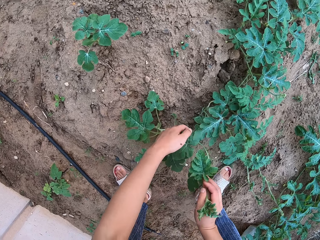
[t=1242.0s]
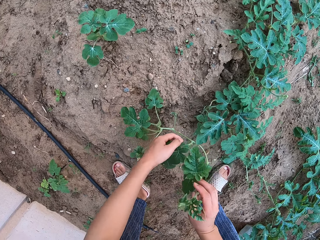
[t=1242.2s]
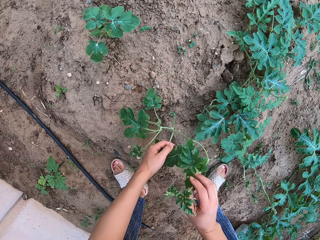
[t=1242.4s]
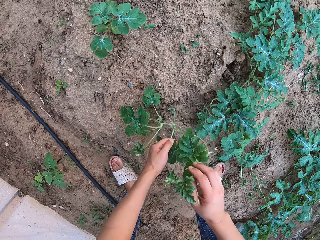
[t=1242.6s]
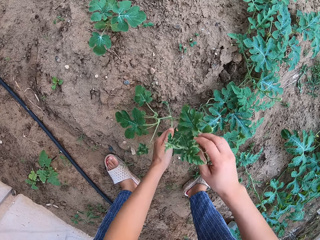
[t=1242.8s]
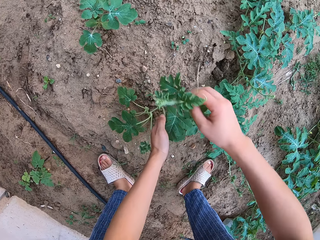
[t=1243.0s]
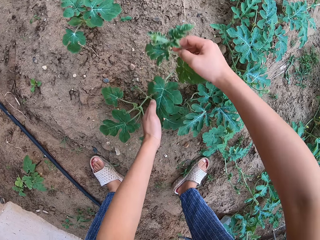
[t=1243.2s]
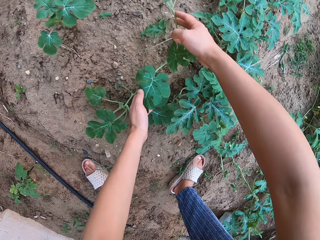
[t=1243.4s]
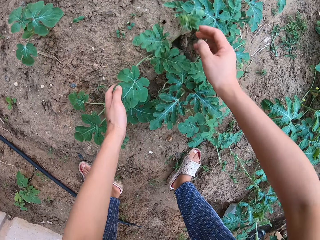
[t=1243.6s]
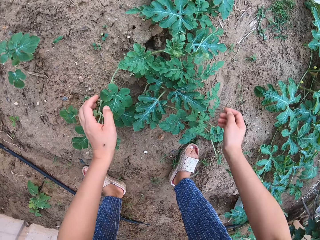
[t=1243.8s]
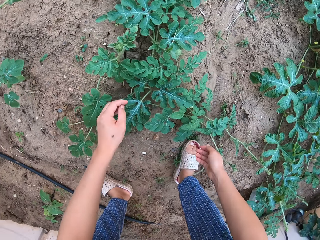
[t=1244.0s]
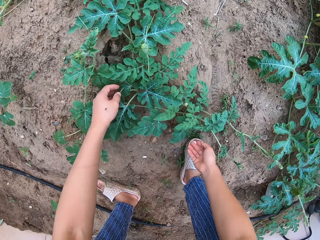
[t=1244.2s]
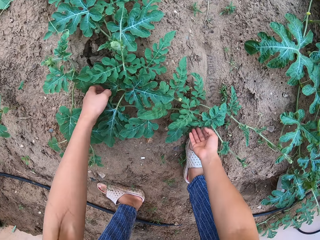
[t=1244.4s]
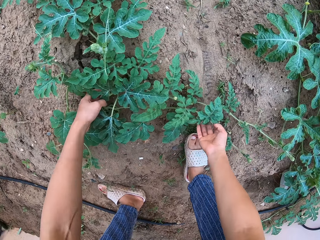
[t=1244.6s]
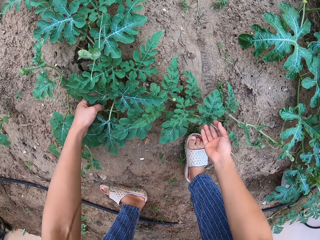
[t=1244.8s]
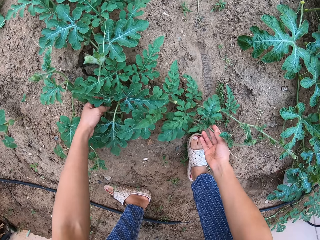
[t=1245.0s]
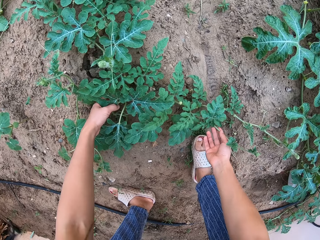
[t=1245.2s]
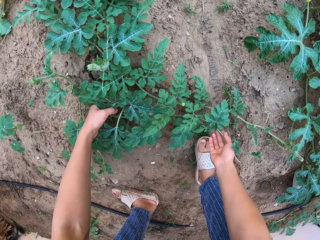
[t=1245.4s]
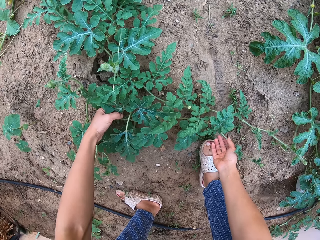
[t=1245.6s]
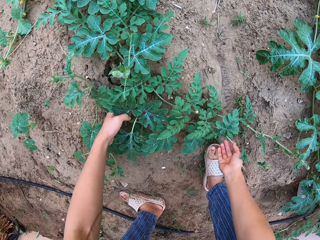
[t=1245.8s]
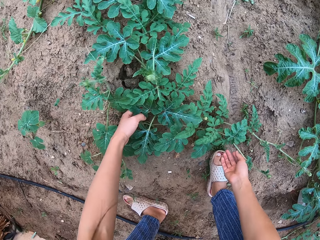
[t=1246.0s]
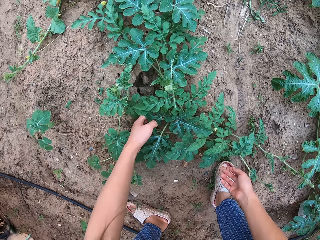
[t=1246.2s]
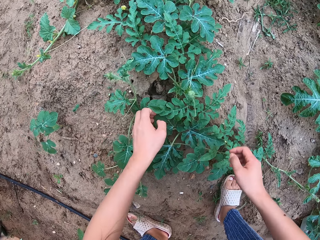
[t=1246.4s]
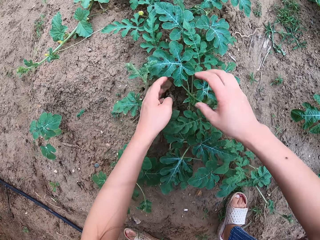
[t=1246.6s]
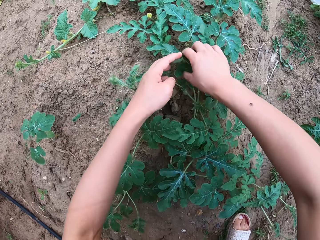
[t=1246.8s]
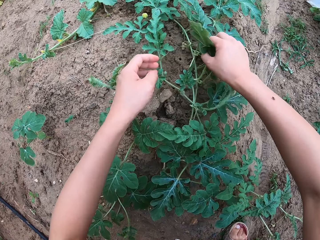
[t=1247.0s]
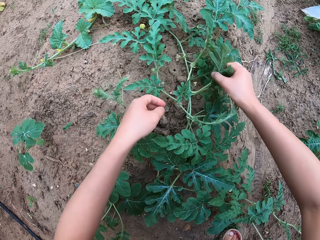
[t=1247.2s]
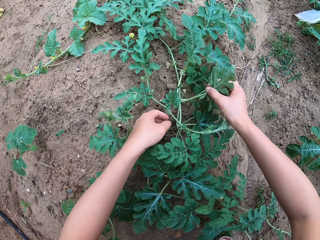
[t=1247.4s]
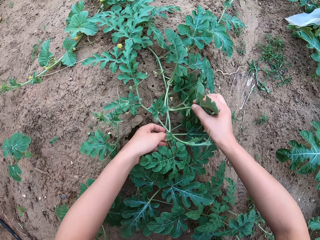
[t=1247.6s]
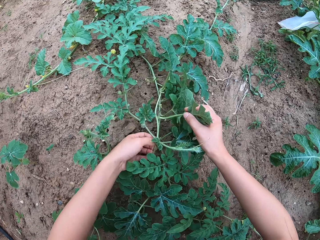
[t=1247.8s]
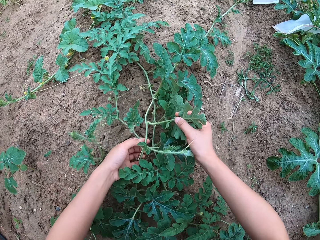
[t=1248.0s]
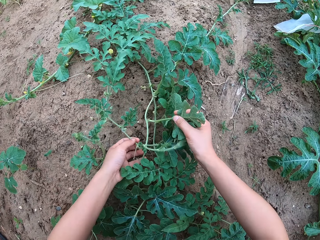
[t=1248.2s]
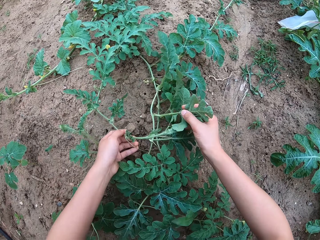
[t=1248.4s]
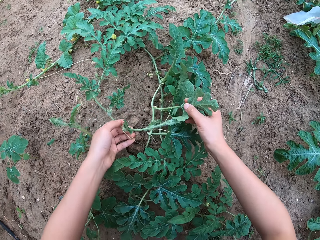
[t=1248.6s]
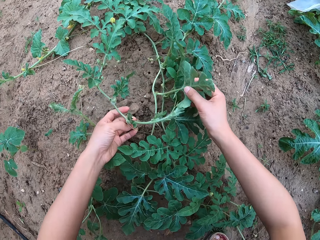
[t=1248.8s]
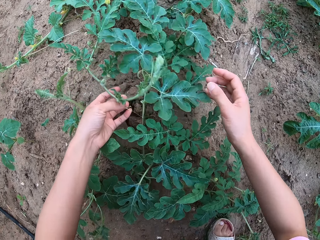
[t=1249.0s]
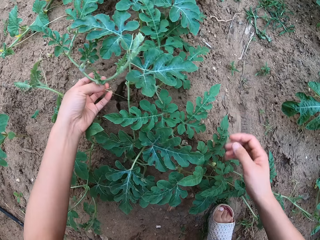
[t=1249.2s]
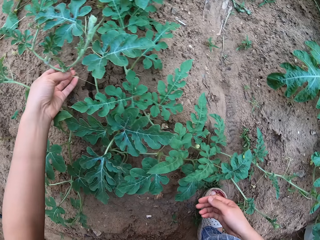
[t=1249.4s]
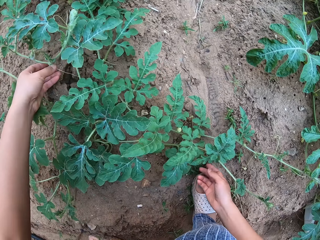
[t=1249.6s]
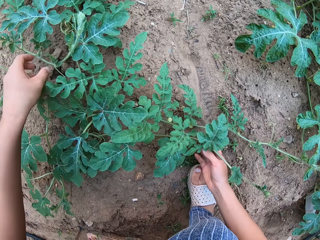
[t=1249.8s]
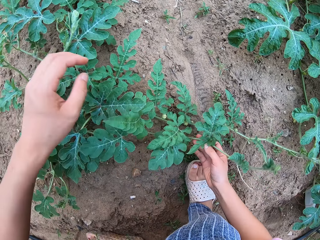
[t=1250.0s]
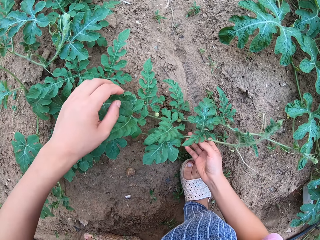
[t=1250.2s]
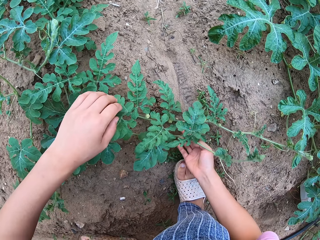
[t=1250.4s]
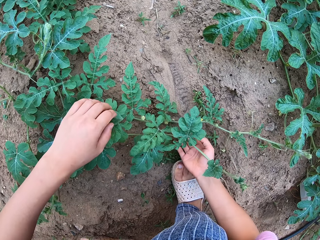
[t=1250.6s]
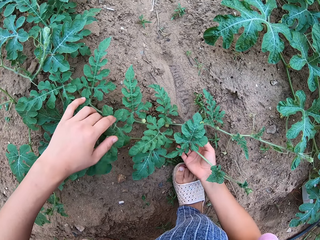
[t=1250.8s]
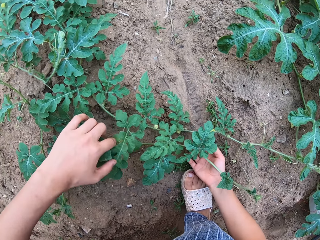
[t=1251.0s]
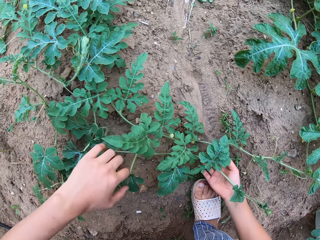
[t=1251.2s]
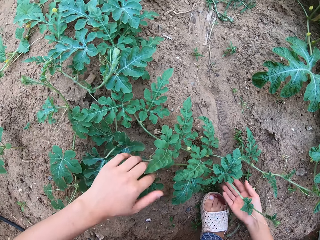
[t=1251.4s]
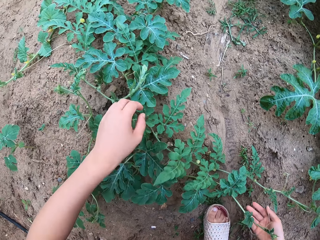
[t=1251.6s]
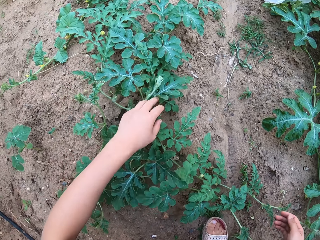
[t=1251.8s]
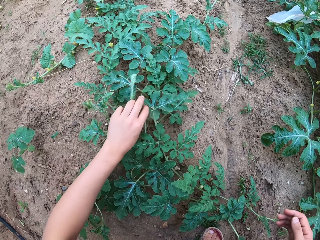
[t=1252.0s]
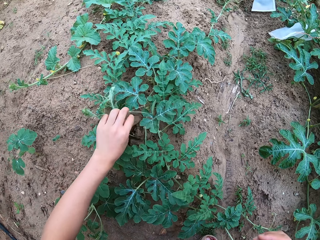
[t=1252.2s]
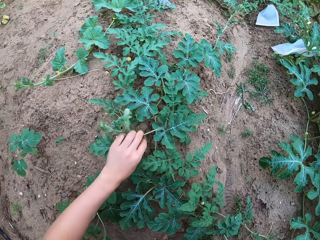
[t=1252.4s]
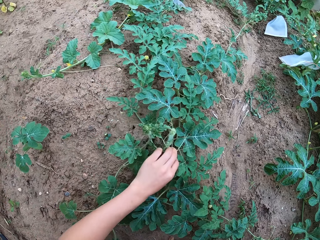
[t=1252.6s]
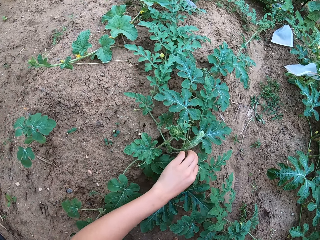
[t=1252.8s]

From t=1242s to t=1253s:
The camera wearer checks the plants. They move the plant. They touch the plant branch.

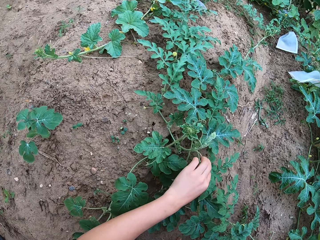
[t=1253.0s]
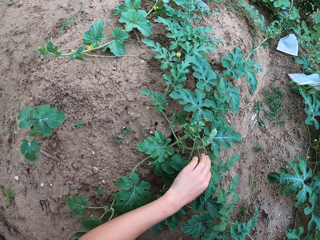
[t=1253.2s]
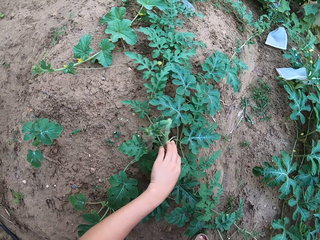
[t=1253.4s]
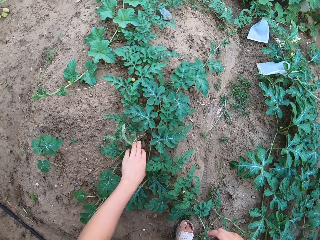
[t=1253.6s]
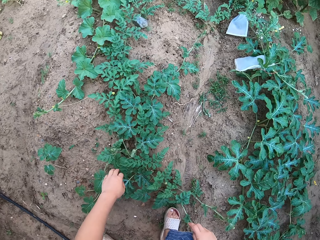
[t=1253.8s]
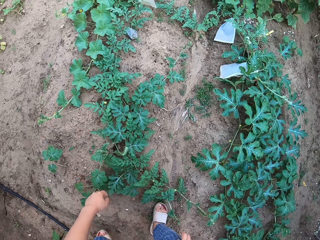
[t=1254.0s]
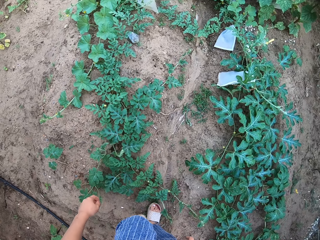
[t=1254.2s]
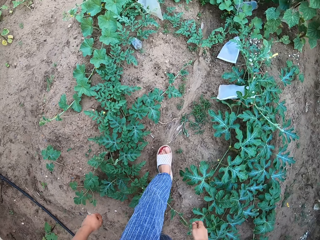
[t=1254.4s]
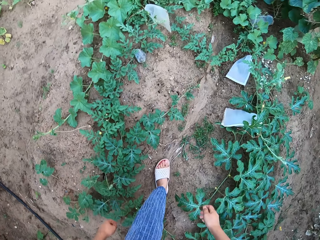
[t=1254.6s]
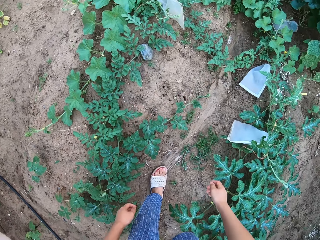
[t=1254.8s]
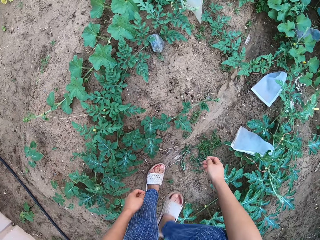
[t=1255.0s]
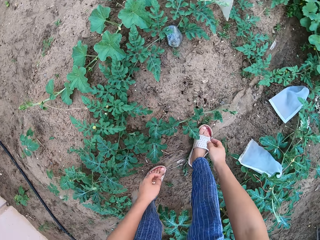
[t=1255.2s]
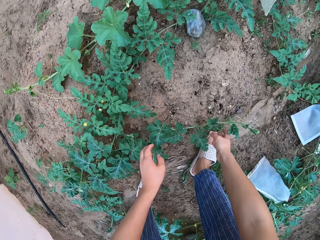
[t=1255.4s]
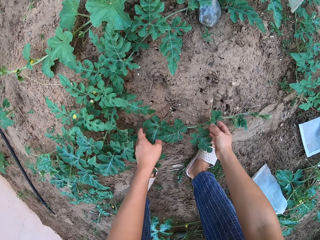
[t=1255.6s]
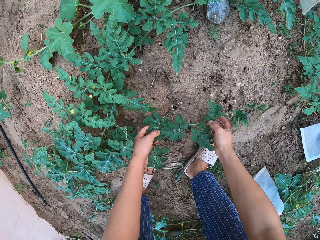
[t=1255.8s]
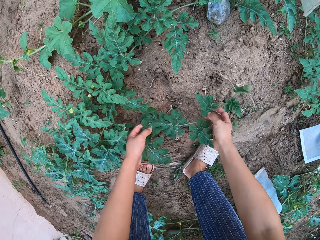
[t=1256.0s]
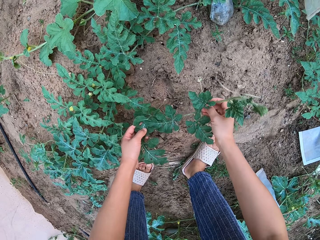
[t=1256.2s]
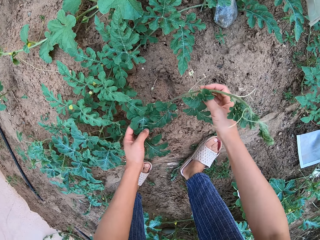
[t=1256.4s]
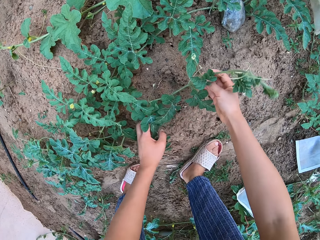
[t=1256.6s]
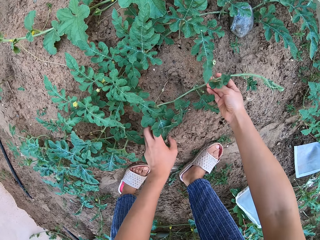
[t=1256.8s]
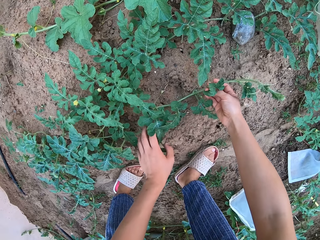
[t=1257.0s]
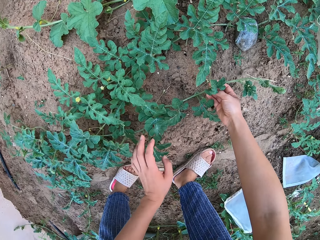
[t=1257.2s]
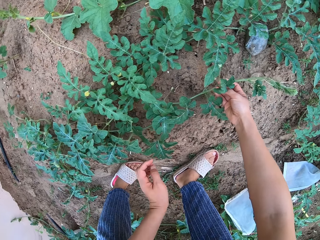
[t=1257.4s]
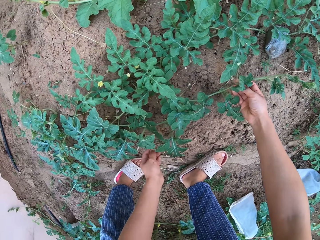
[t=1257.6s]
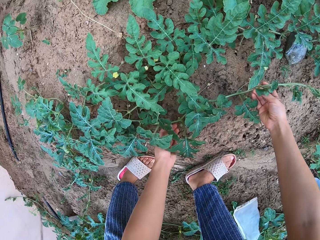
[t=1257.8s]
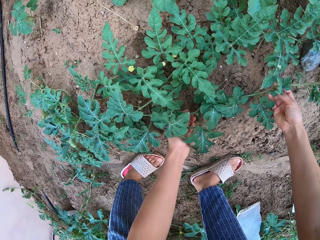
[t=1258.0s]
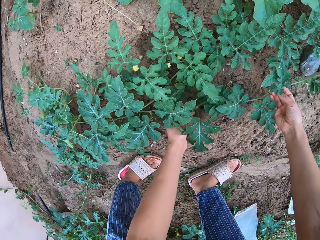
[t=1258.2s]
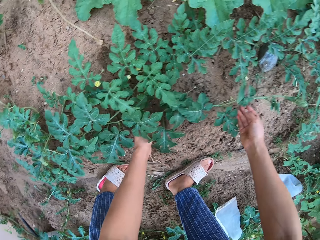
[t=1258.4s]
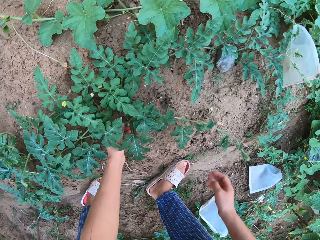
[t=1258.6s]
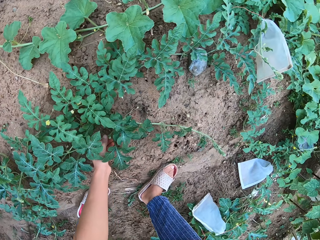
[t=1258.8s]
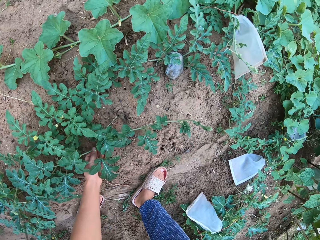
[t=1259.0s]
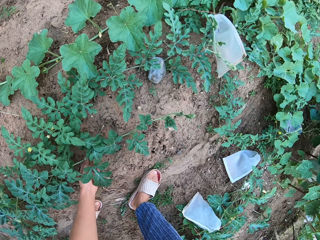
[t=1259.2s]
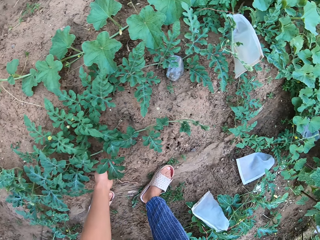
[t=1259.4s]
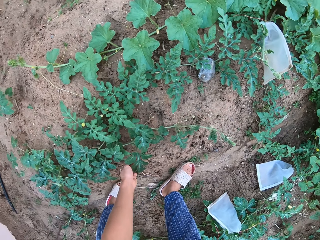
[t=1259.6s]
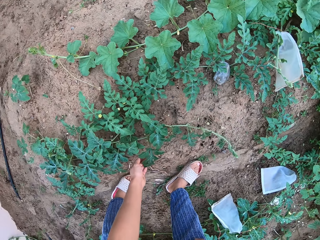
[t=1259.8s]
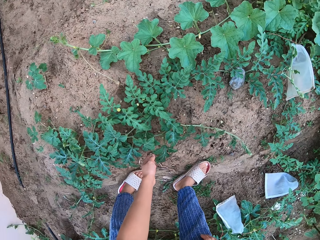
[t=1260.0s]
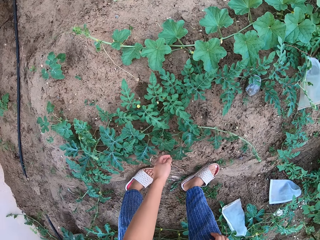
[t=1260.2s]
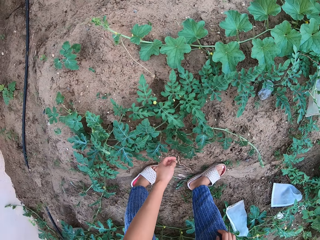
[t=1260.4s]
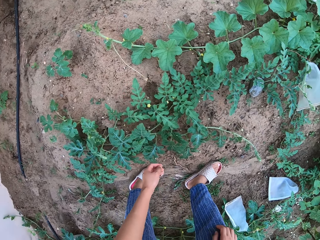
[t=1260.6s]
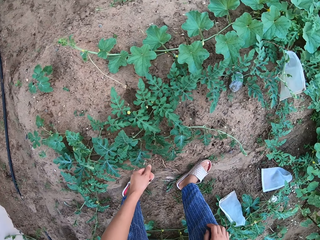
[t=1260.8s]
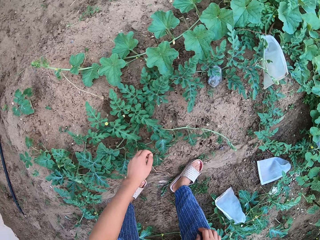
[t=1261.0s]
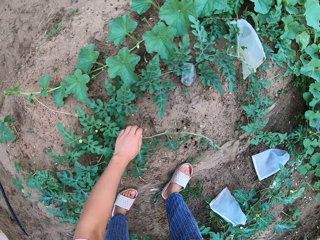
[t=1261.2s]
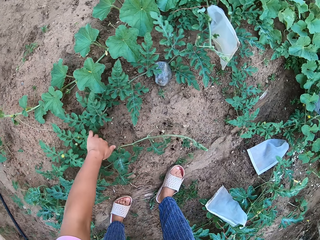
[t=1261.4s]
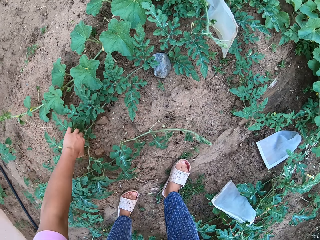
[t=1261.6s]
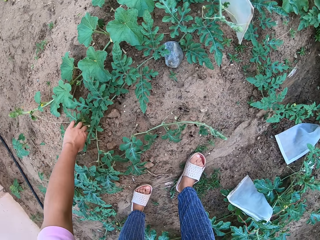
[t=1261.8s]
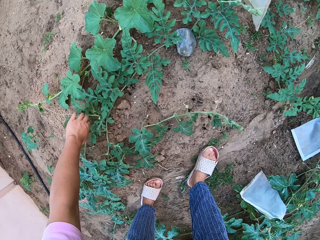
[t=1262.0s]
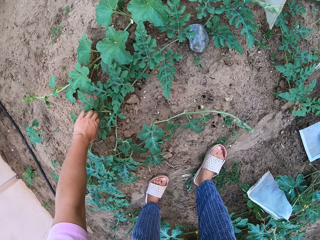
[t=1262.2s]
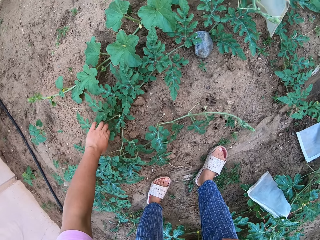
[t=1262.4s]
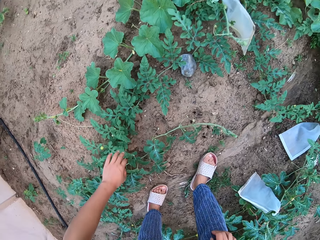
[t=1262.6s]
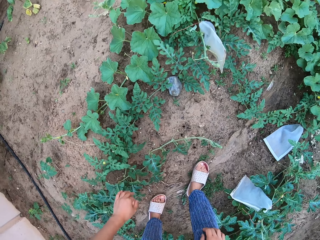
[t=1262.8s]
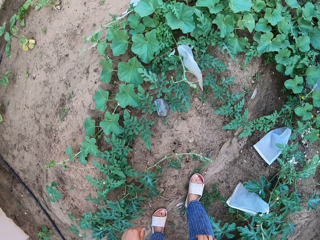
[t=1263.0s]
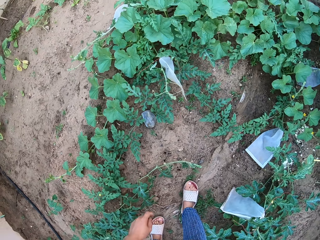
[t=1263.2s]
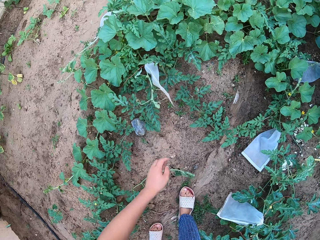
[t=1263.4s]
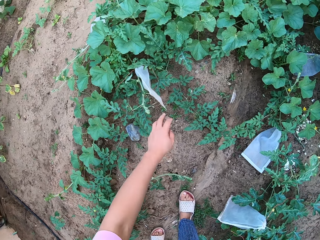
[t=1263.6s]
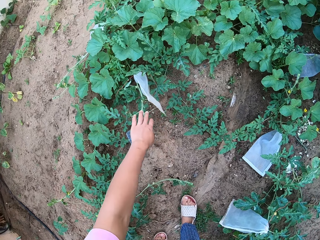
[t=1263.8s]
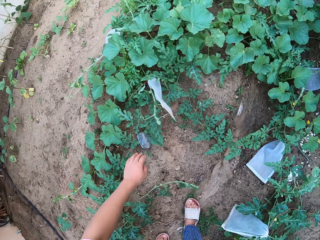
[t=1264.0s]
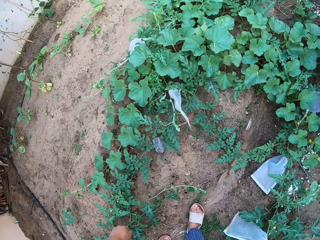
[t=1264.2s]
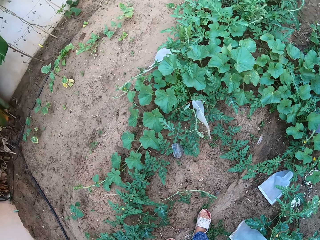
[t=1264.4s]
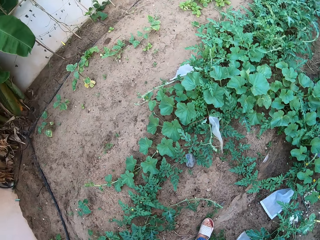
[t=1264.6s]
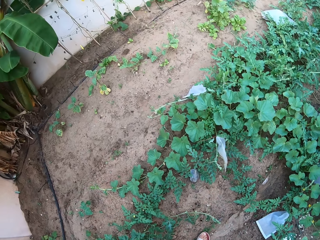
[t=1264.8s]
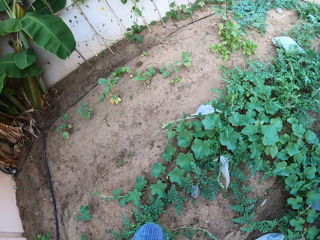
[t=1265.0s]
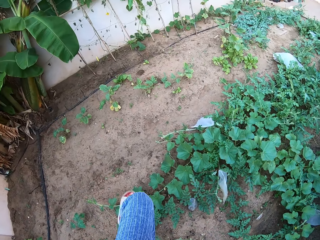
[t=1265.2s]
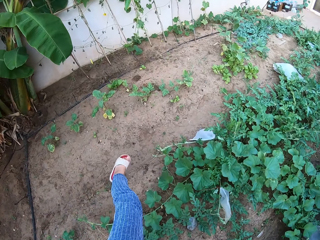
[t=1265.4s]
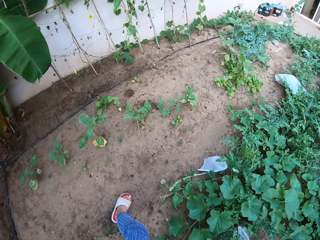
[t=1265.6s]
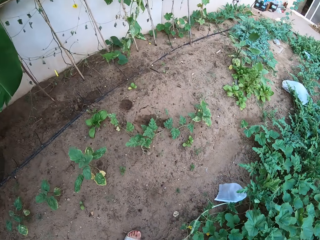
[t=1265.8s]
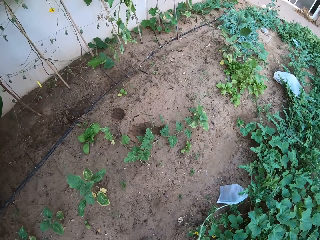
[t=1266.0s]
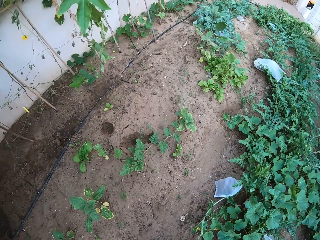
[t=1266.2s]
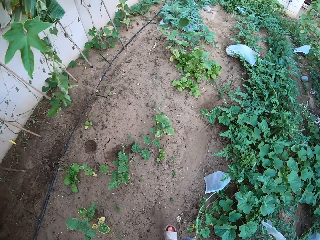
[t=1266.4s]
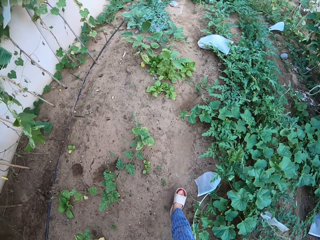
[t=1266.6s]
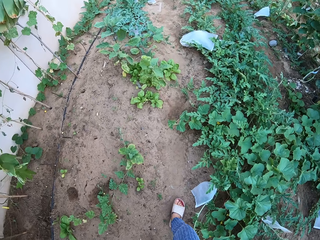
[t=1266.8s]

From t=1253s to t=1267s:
The camera wearer moves the plant. They touch the plant branch. They jump the plant.
